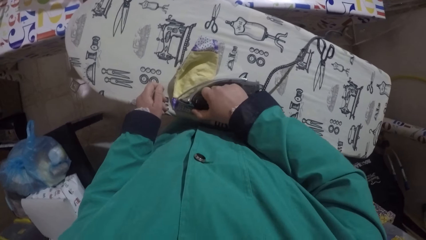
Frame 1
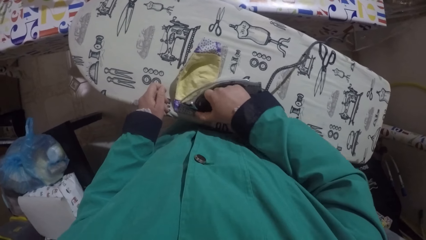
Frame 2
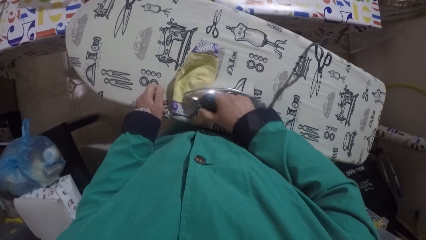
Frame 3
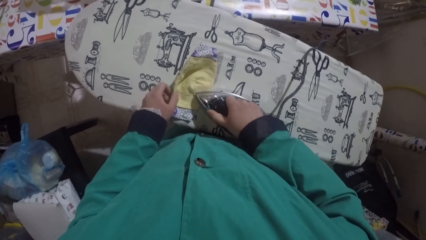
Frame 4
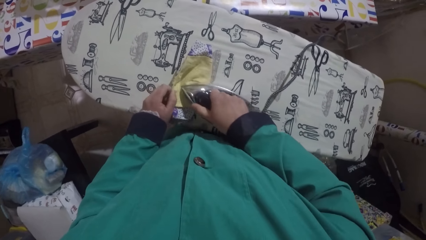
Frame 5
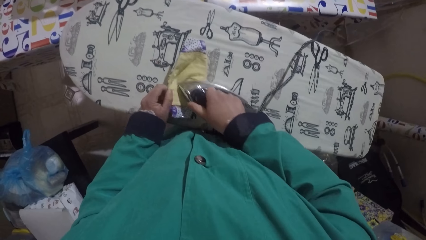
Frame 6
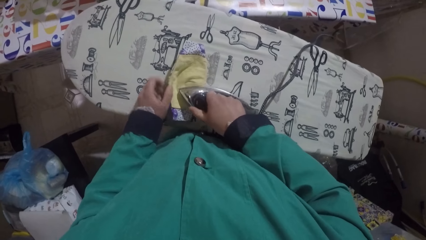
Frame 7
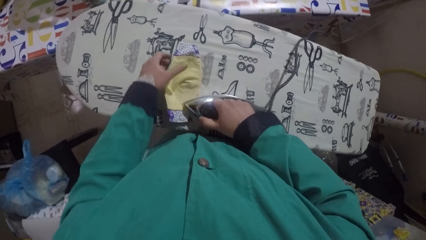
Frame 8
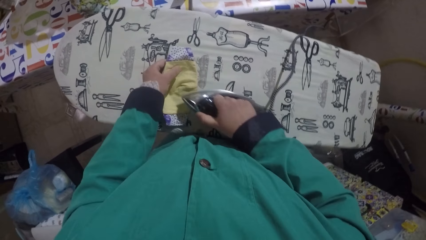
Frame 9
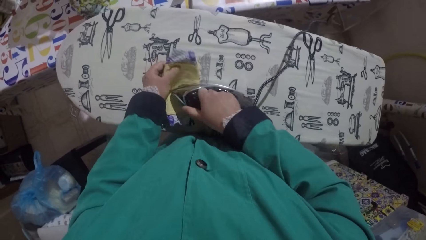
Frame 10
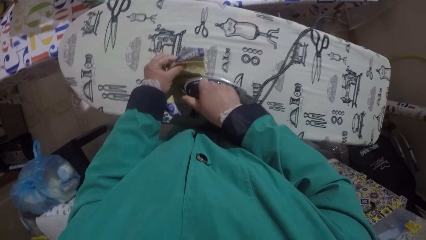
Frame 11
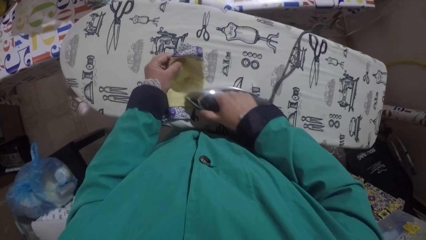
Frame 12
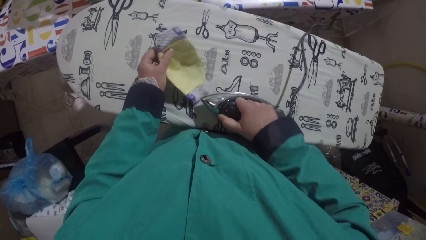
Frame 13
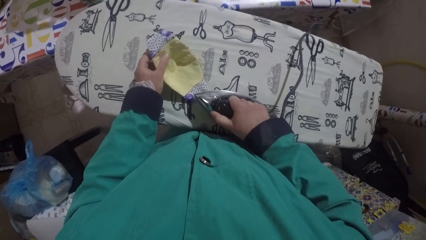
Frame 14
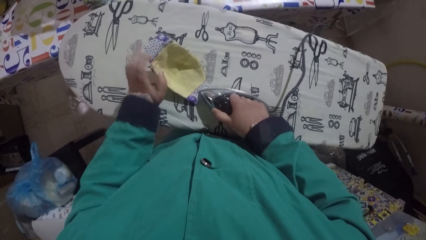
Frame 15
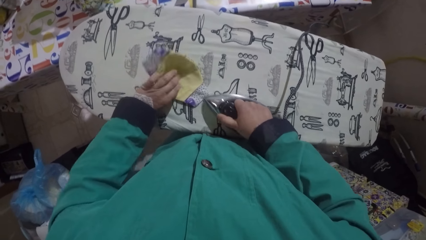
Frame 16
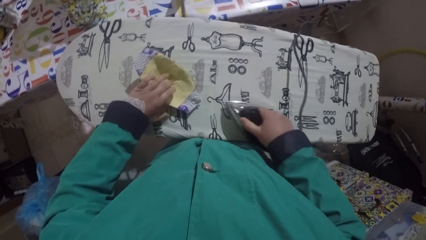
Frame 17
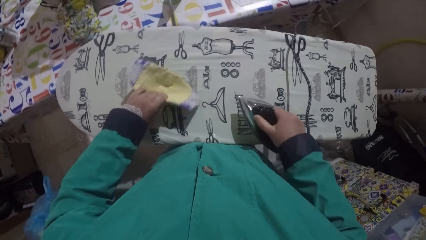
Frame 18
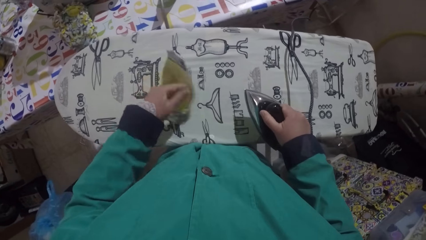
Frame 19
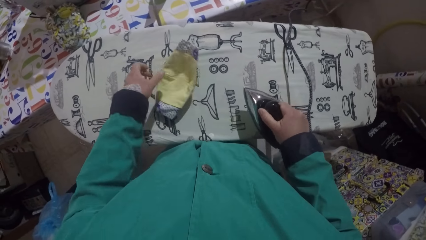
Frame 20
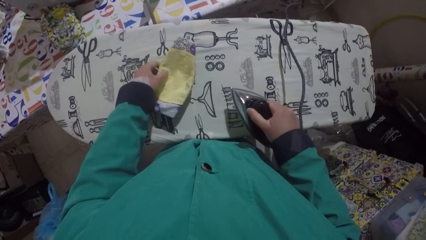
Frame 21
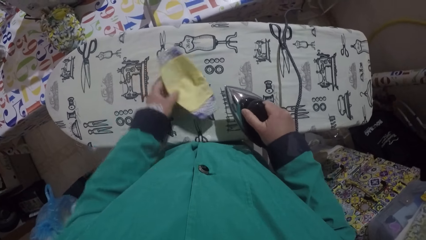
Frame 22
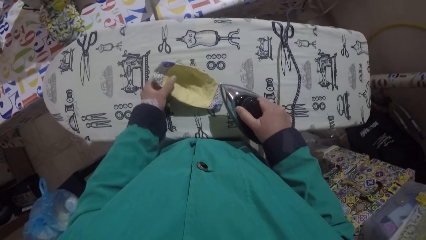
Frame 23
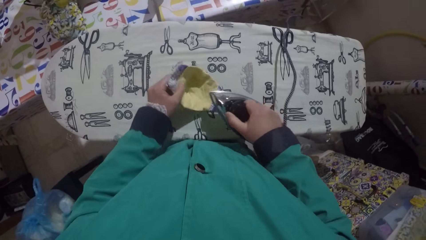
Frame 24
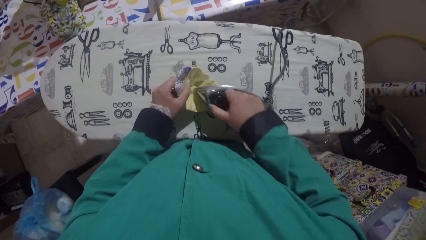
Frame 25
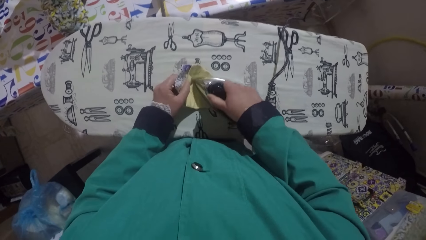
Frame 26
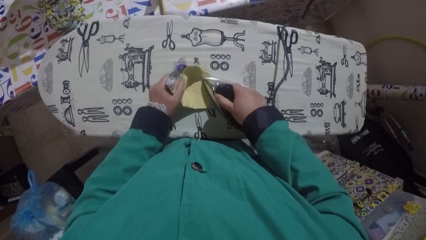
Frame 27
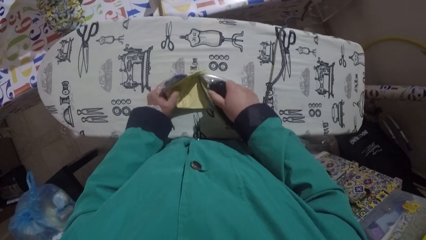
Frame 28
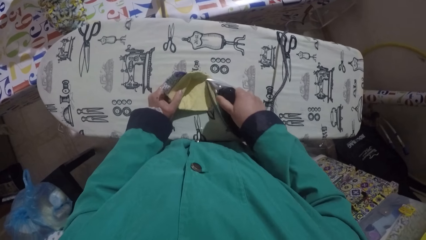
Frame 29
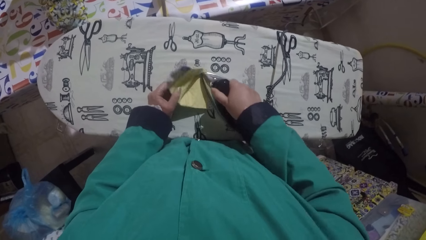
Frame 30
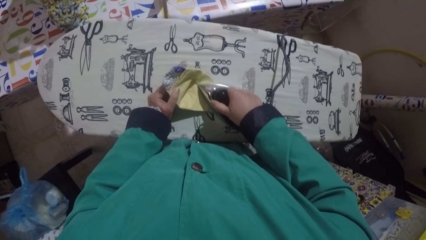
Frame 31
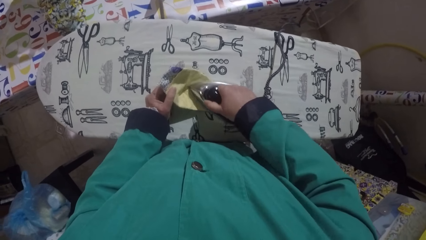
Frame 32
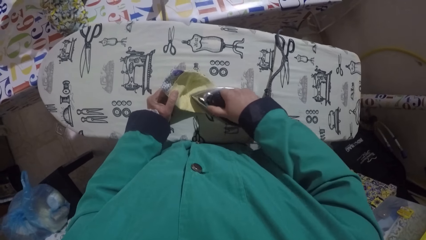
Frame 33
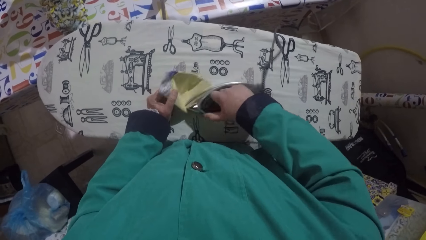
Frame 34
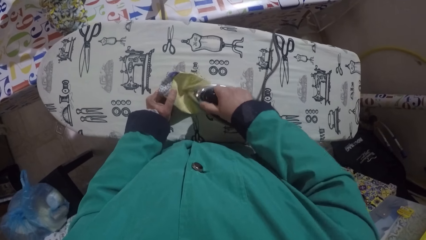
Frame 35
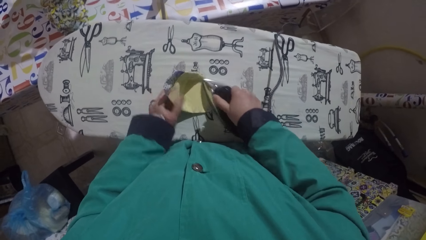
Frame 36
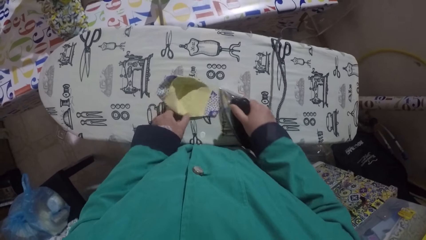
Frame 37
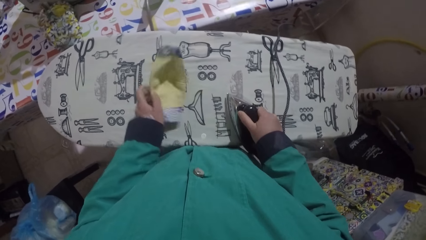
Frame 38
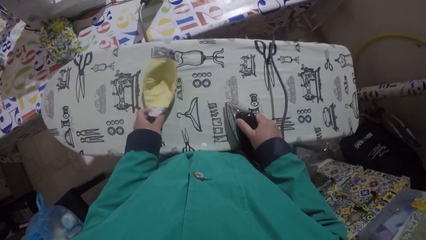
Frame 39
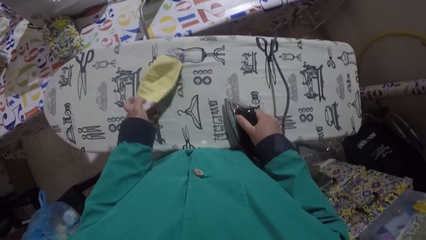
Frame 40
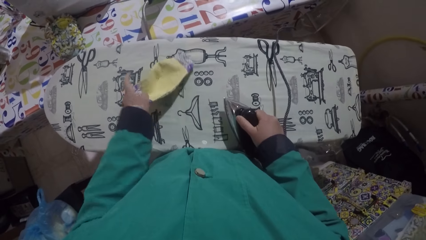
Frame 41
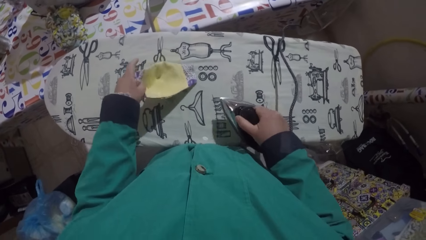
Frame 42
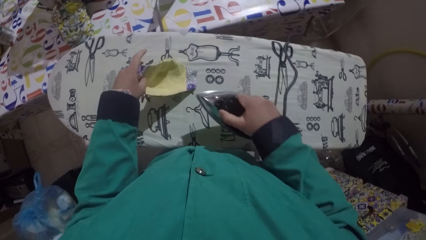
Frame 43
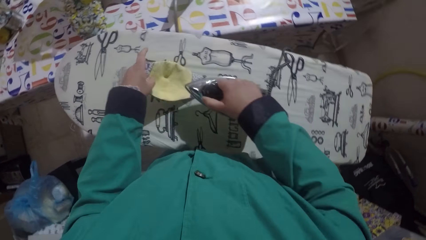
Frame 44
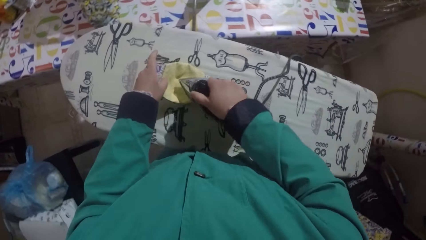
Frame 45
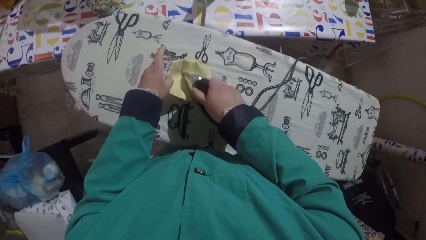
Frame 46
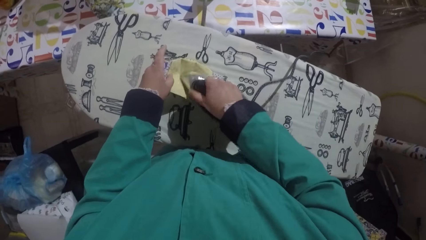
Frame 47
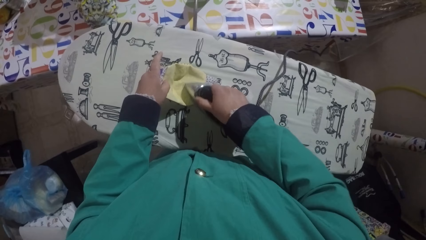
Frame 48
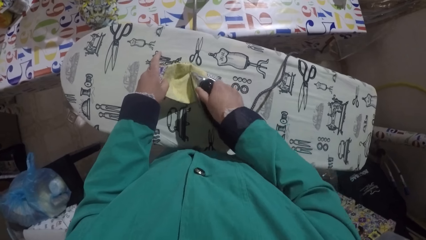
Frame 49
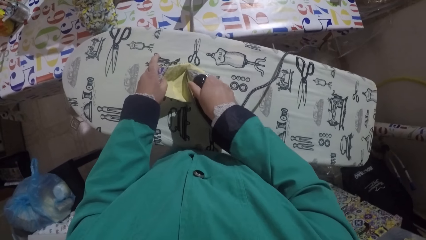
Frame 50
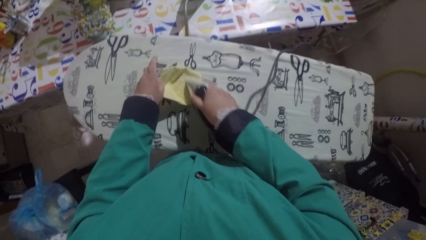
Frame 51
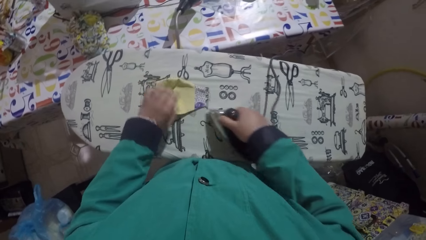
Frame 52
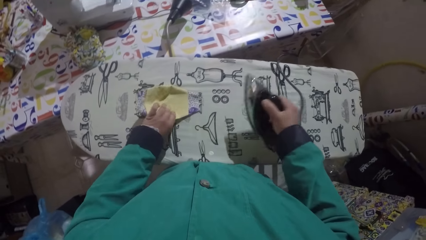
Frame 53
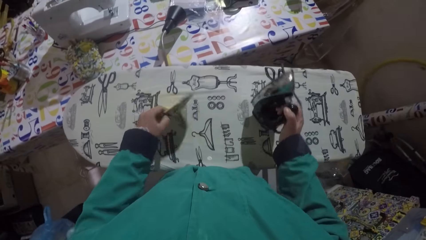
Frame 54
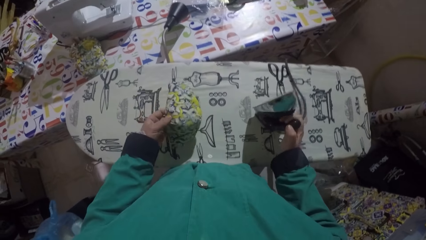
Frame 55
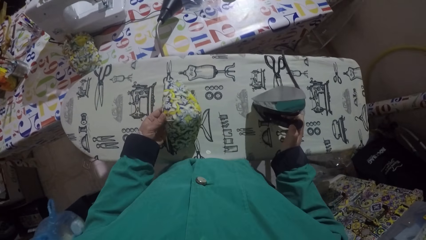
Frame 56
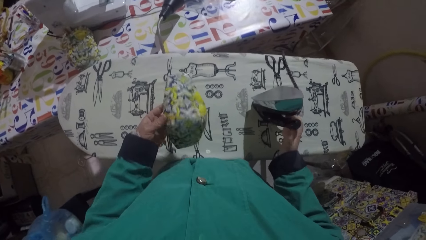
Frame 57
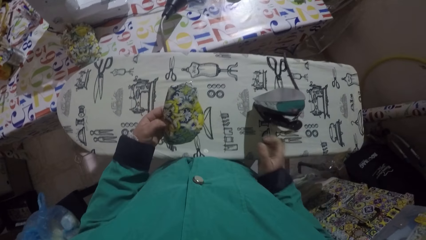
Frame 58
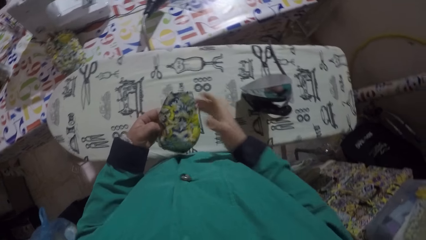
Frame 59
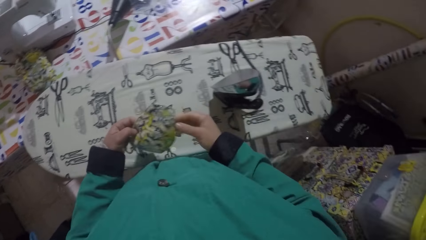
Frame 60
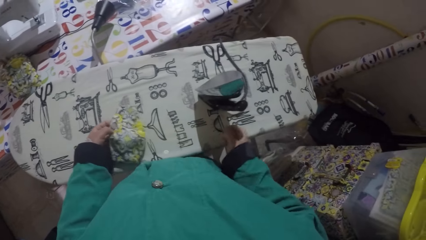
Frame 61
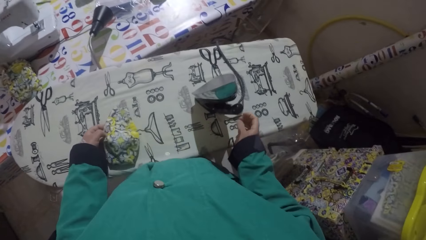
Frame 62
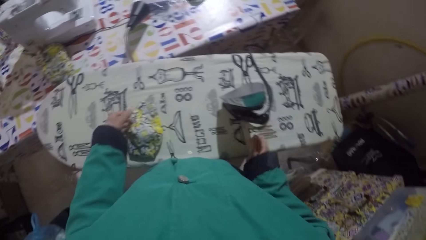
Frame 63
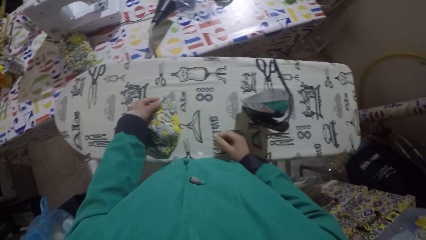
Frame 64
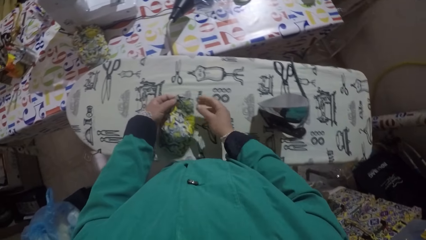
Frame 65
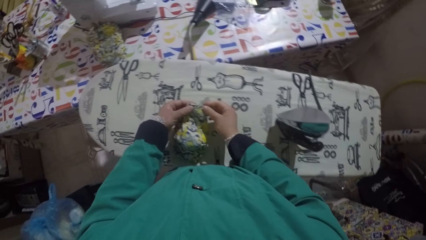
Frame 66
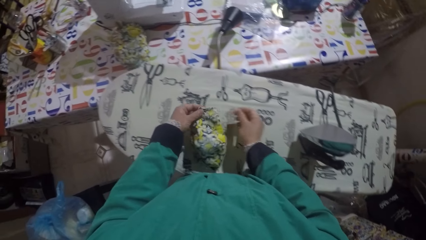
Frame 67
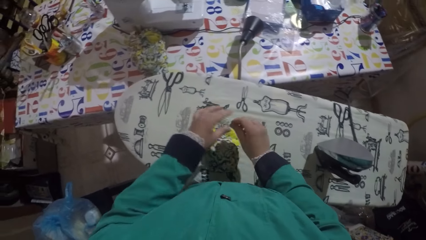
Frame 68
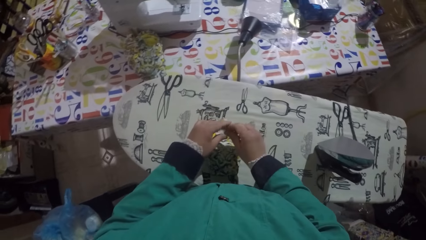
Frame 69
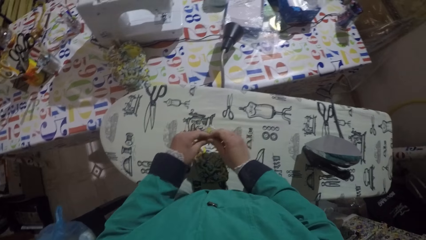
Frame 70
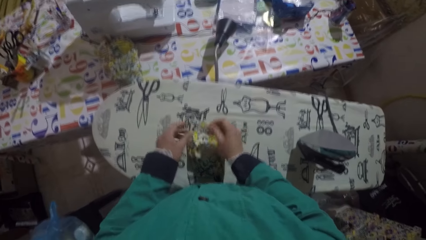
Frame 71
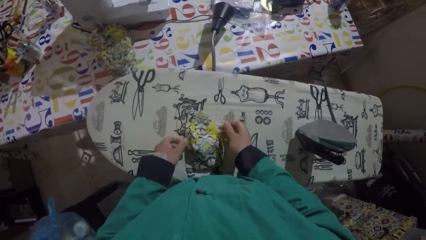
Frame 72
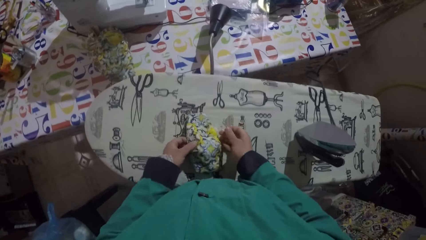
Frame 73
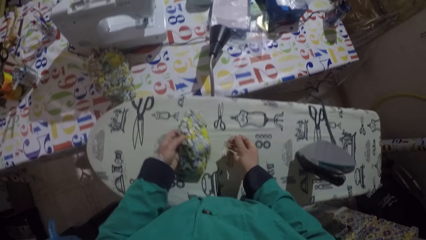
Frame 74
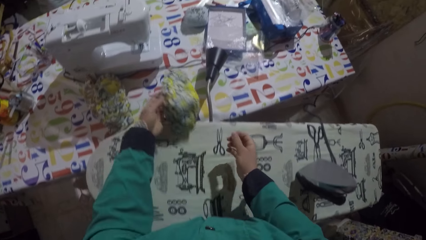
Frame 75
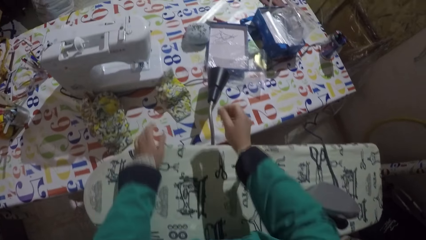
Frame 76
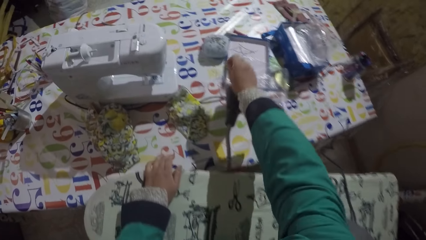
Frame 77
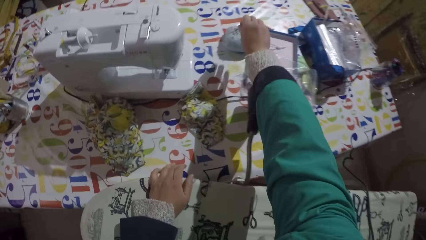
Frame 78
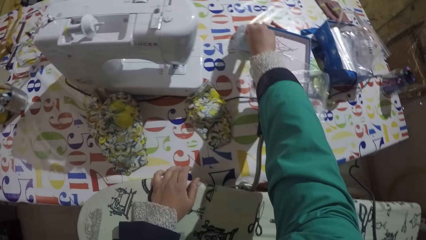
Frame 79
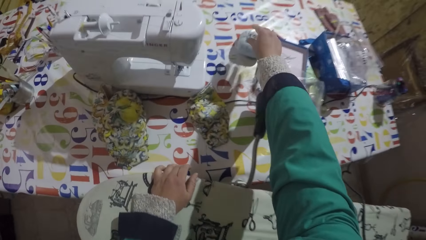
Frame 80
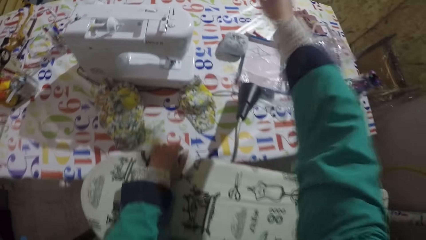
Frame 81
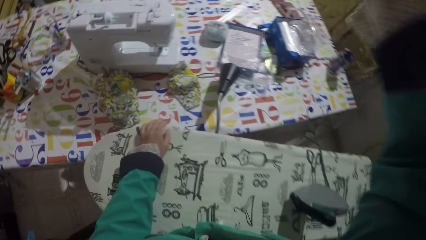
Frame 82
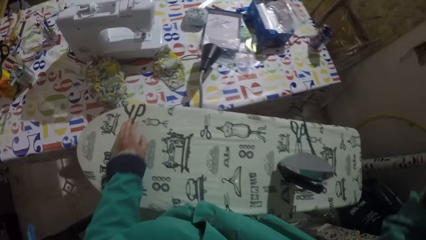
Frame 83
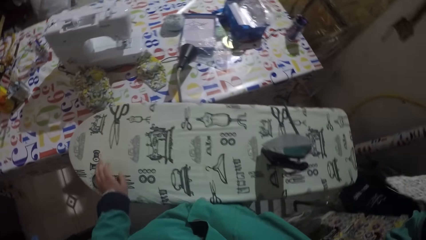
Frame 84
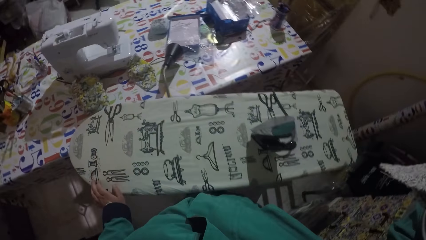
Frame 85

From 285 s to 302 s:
The camera wearer turns the fabric on the ironing table. They iron the fabric. They turn the fabric on the ironing table. They iron the fabric. They place the iron box on the table. They look at the fabric. They hold the fabric. They remove a pin from the mask. They put the mask aside. They throw the fabric on the table. They put the pin aside. They pin the needle on something. They hold something.
